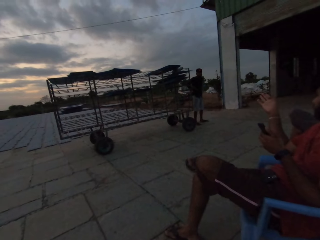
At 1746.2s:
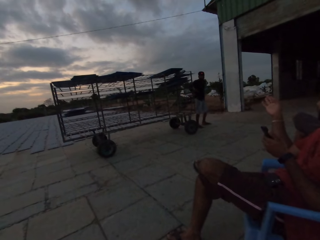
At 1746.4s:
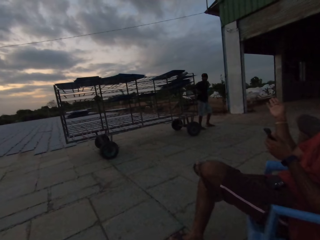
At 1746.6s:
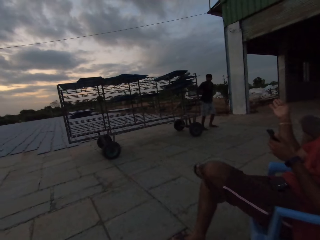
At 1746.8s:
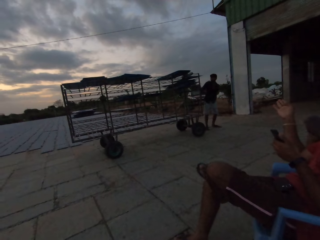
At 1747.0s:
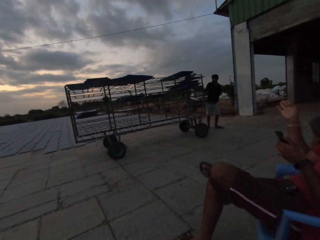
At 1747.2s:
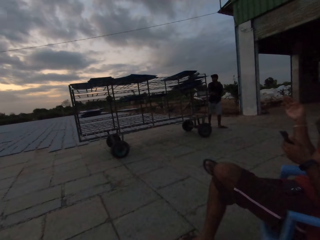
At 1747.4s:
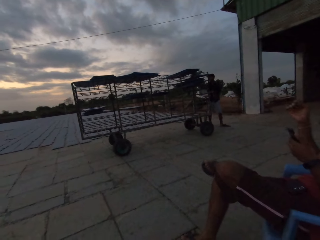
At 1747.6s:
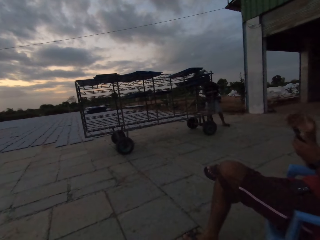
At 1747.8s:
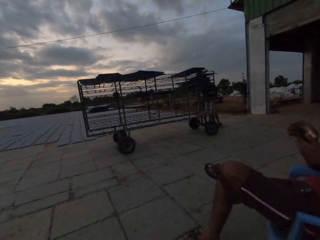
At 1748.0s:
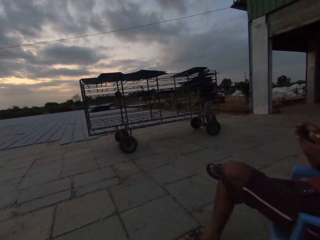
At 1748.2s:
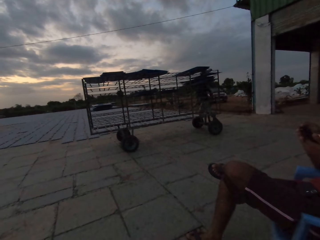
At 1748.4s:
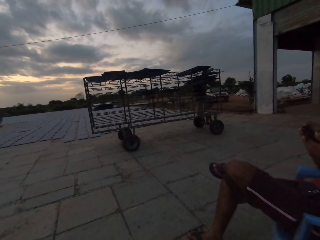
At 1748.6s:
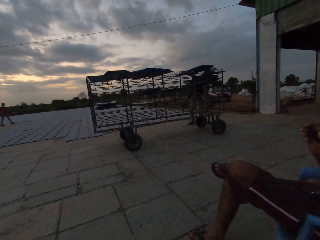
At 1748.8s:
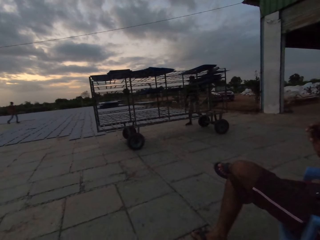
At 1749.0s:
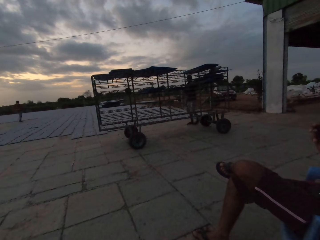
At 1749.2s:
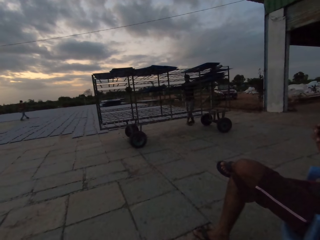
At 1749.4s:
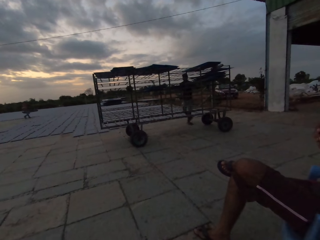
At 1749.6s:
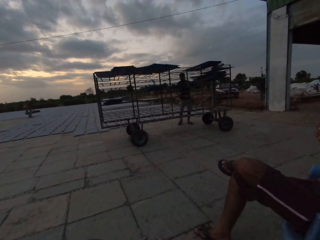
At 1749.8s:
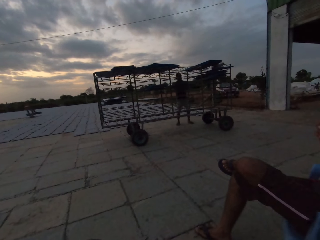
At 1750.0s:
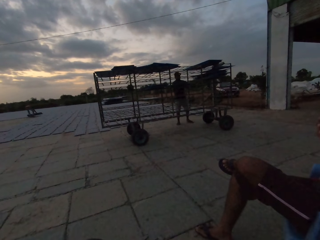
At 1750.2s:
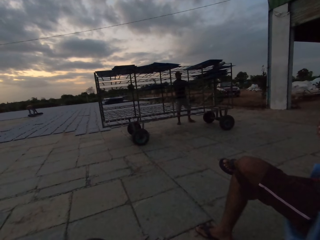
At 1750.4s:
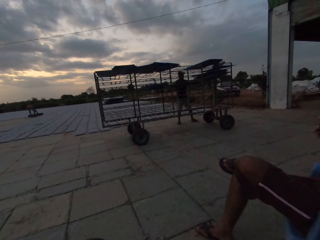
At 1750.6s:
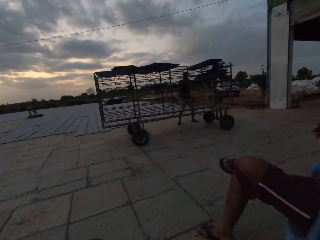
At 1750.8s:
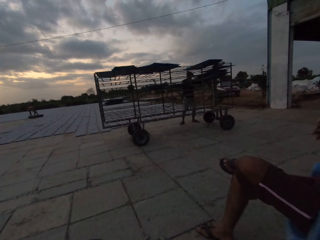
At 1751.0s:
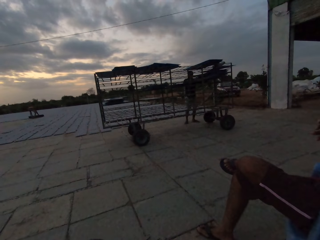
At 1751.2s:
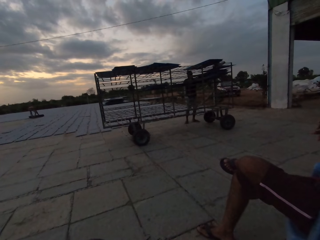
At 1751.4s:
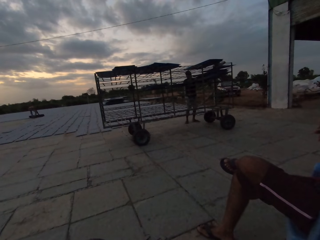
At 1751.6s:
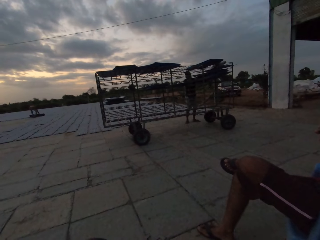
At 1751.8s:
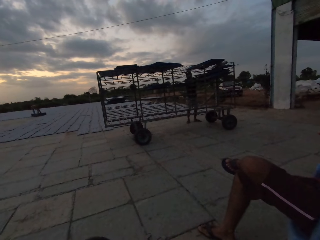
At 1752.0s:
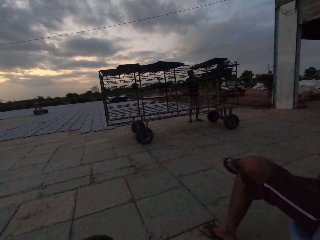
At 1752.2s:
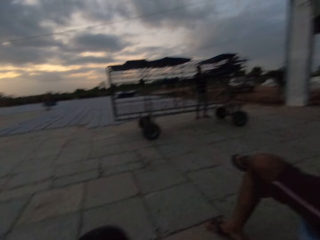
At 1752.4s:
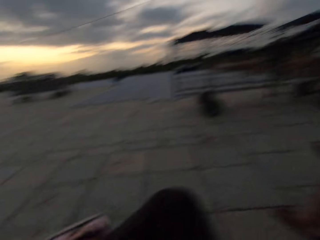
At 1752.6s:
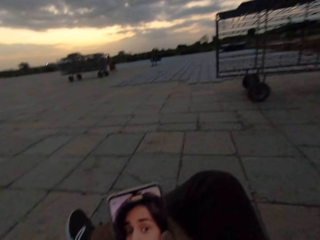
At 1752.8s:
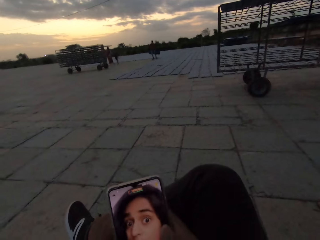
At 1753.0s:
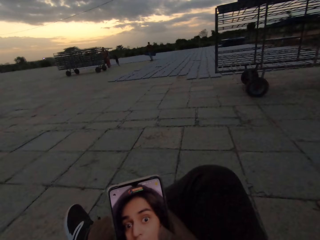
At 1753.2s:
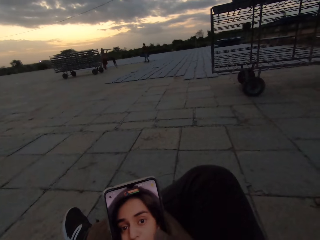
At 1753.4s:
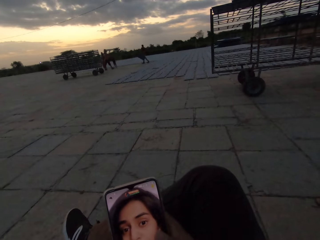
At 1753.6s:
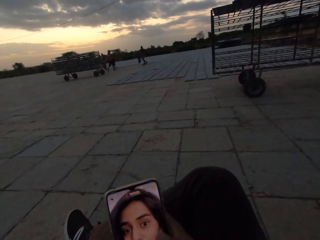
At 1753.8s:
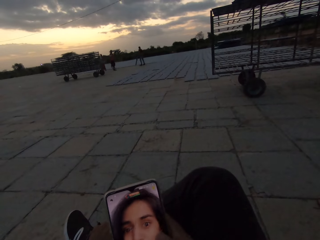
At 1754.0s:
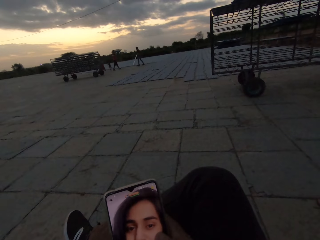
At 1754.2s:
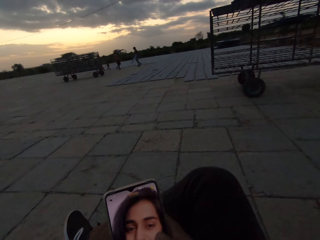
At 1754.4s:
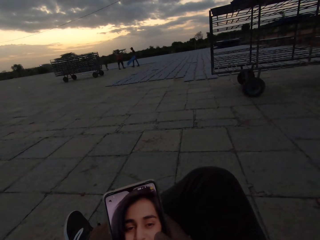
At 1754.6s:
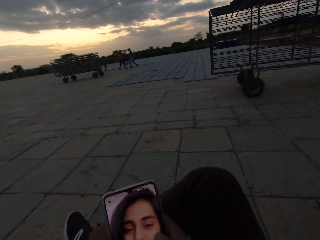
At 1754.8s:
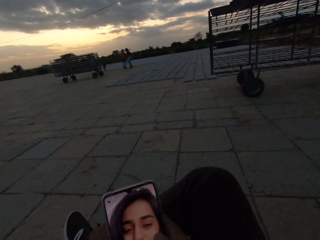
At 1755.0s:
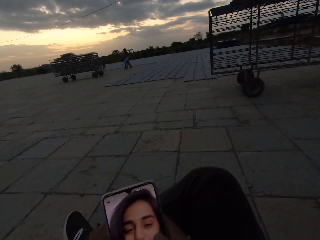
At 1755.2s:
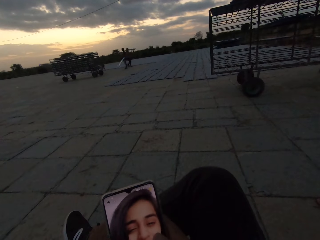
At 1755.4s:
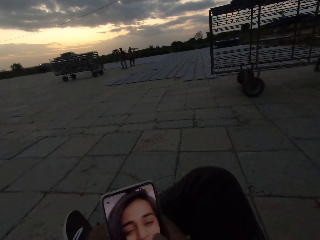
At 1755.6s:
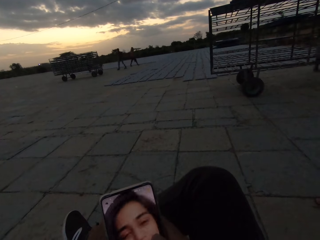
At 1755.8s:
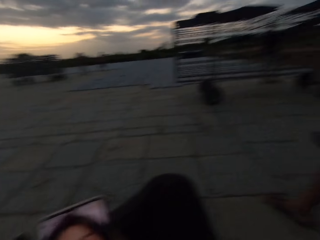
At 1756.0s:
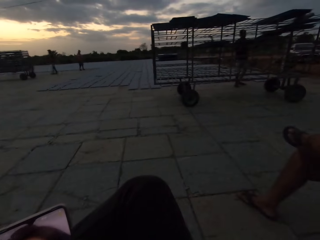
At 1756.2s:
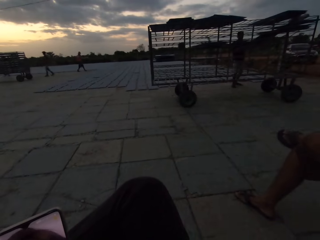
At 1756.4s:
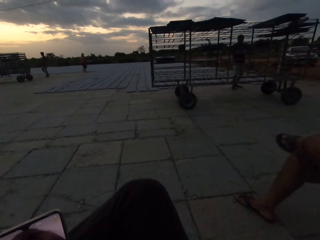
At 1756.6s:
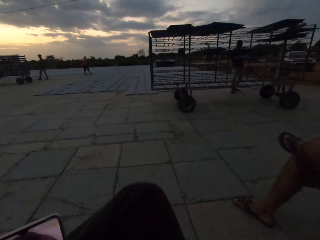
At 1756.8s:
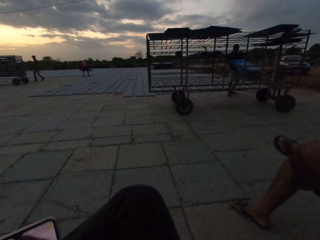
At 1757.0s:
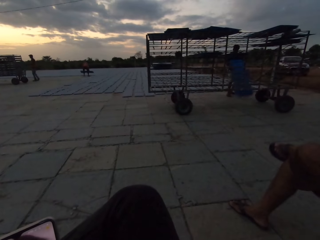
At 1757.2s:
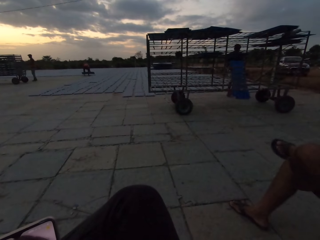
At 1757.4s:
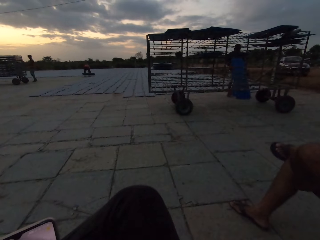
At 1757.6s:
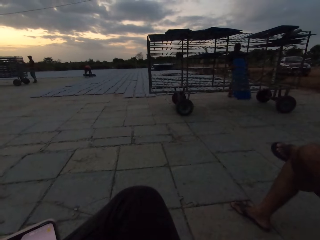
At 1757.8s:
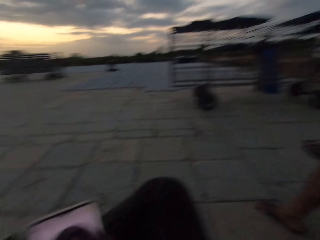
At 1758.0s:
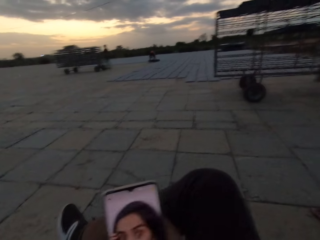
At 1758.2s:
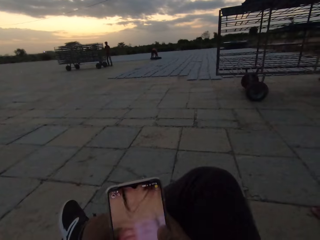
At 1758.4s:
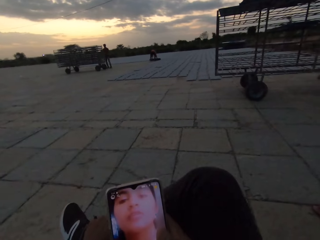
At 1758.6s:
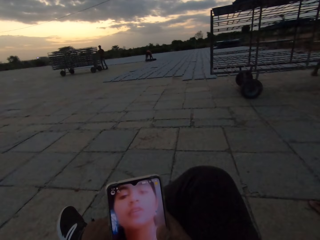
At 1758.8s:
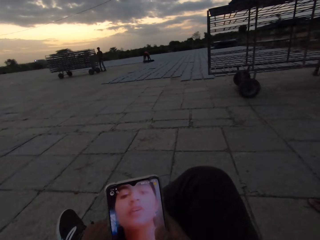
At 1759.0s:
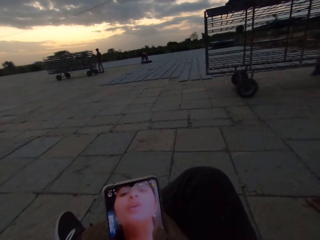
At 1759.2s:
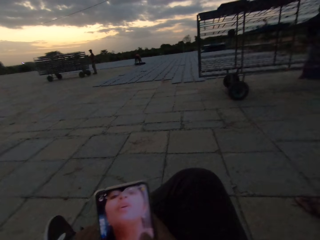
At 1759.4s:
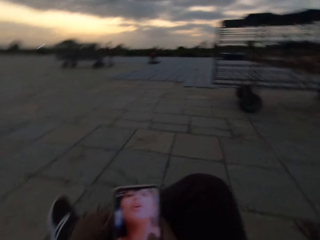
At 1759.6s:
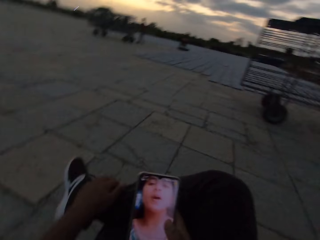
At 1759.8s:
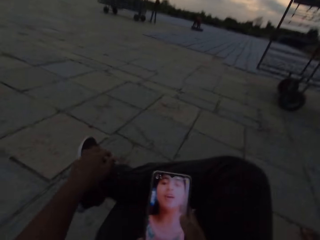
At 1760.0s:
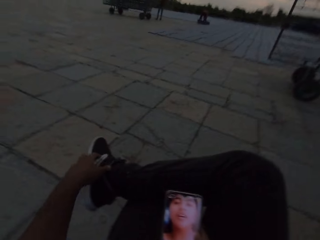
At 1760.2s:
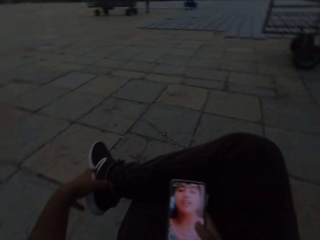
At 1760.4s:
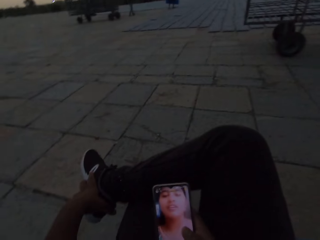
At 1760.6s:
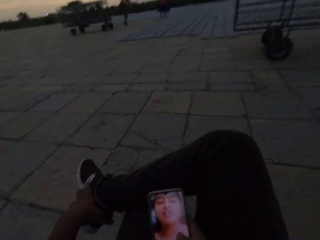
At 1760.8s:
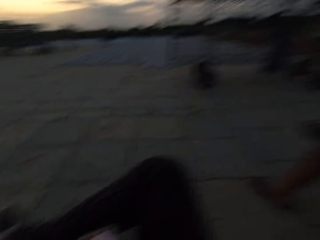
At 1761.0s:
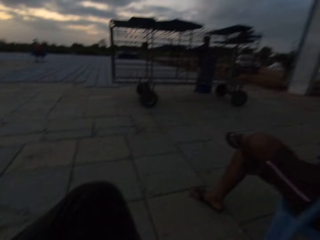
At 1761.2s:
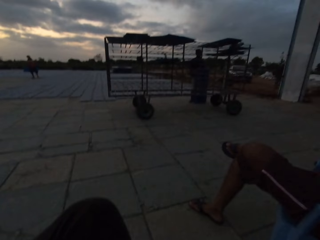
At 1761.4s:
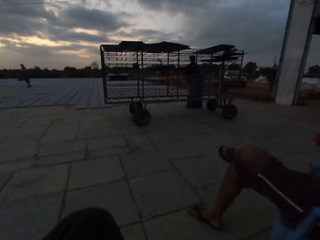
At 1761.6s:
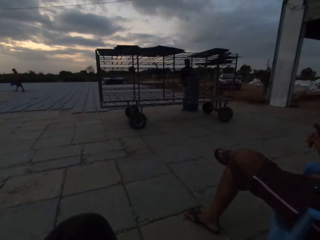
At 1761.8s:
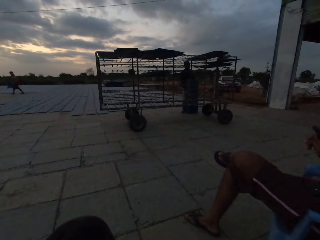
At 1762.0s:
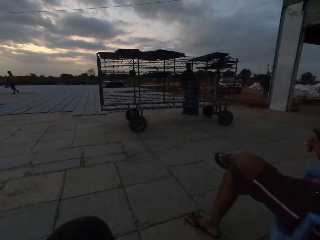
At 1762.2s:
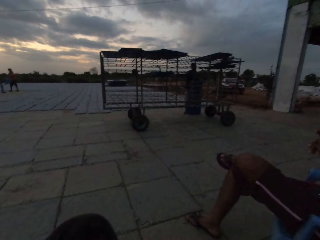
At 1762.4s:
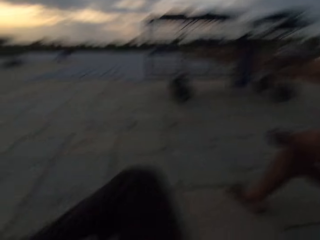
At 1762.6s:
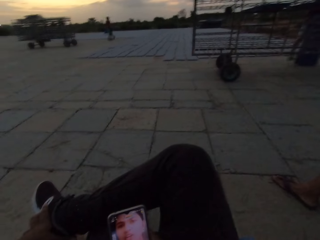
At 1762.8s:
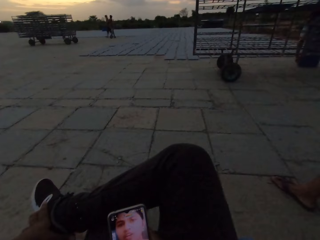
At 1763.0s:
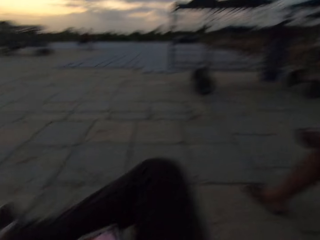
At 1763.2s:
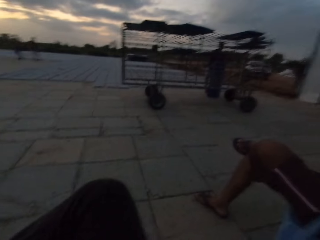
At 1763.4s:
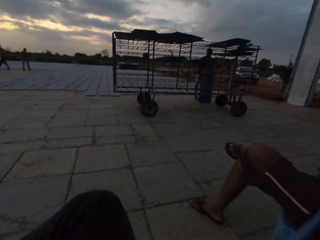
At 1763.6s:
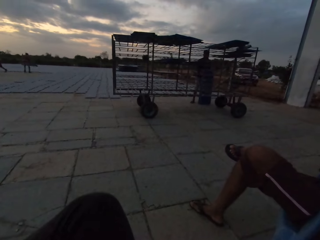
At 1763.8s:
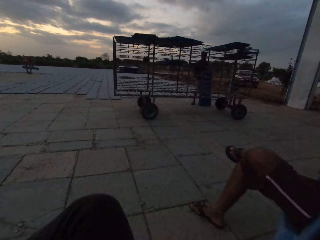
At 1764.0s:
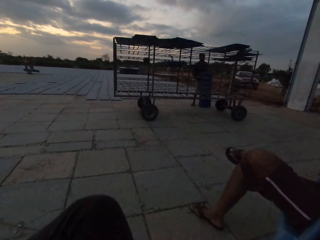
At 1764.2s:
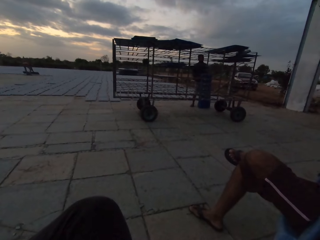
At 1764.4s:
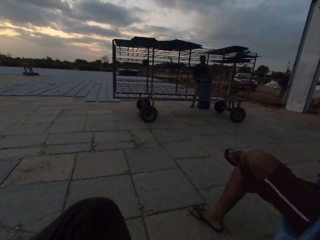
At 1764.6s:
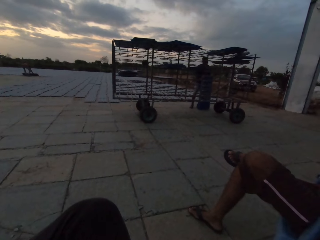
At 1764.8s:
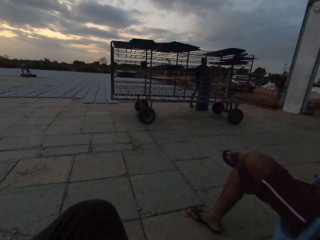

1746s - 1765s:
A man operates a phone. The camera wearer looks around. They watch a video. They operate the phone. They hold a shoe. They watch the video. They look around.

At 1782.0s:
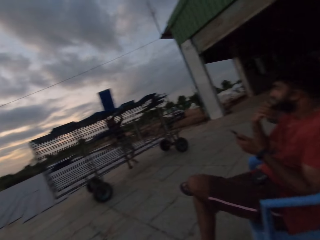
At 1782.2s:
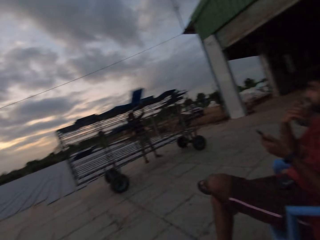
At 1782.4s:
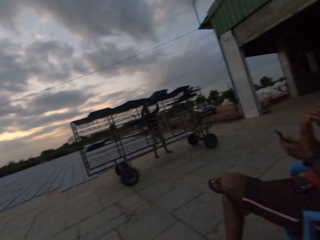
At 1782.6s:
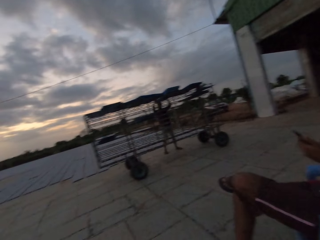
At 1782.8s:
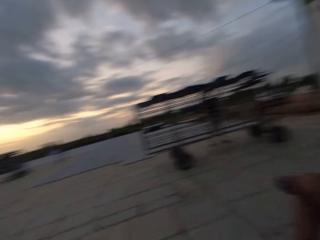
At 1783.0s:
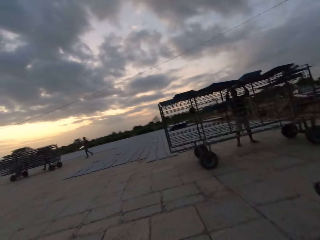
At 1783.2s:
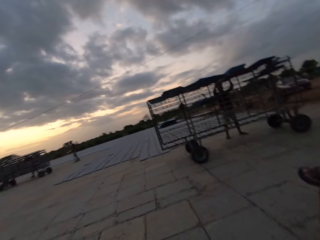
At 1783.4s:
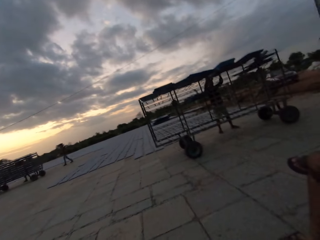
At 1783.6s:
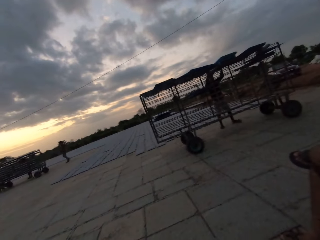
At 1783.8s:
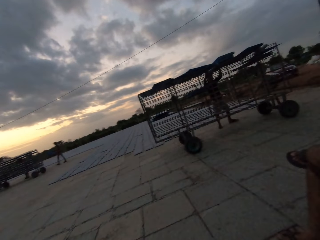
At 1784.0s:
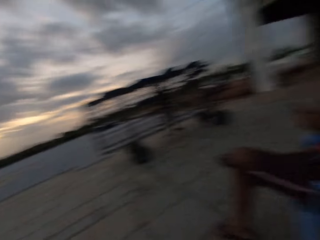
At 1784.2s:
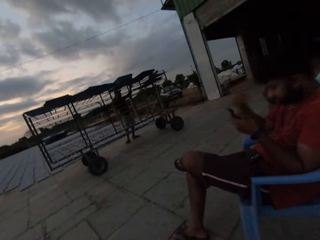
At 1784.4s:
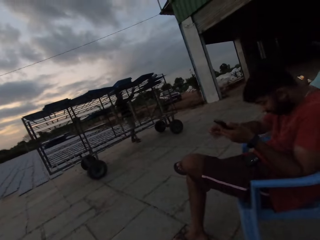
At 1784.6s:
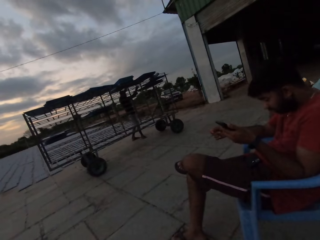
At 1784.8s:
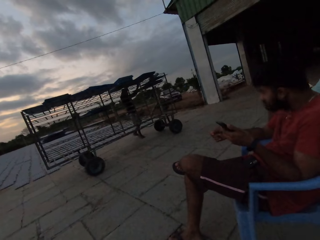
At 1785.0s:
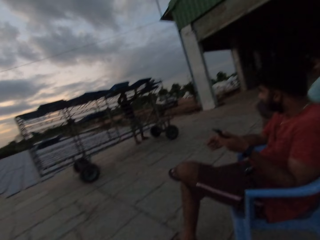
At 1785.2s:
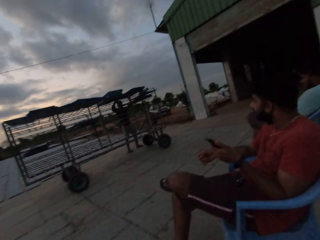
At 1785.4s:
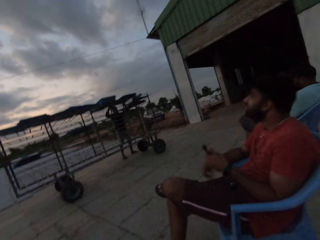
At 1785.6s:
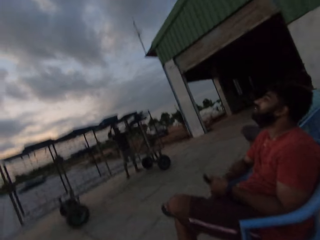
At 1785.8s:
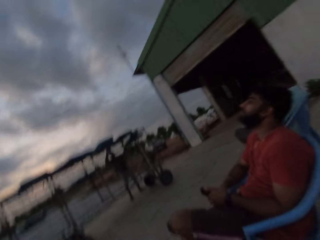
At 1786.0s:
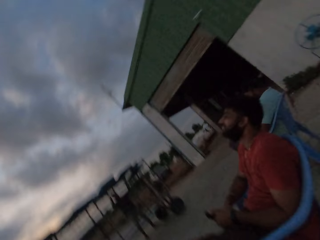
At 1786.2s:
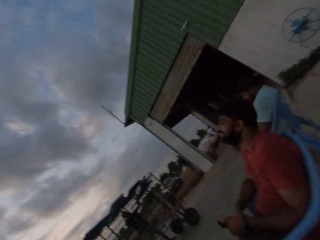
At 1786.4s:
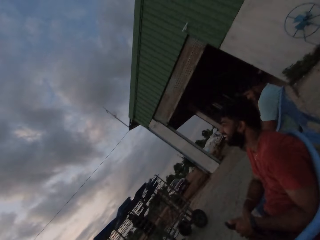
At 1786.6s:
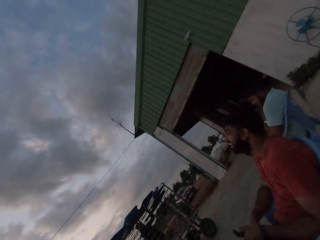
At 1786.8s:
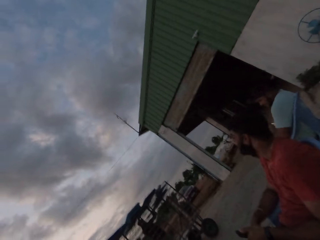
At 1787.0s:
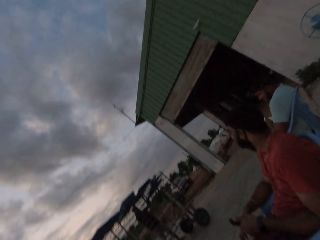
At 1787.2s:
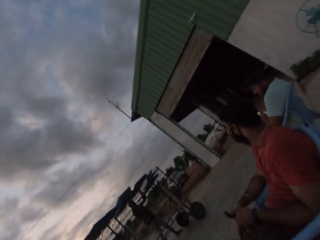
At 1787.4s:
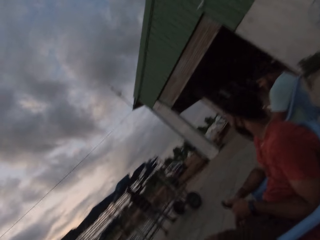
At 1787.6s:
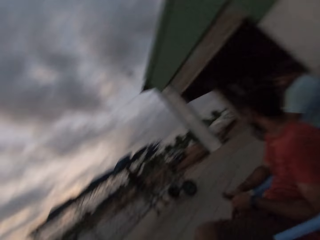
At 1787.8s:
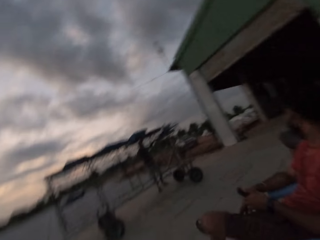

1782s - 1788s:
A man drops something.
